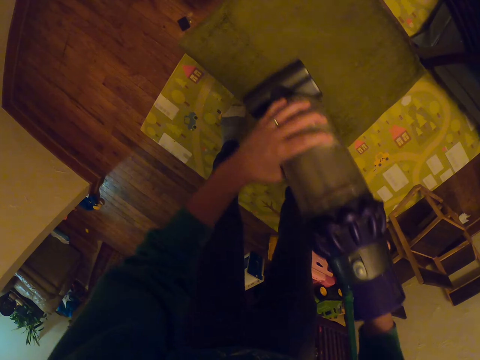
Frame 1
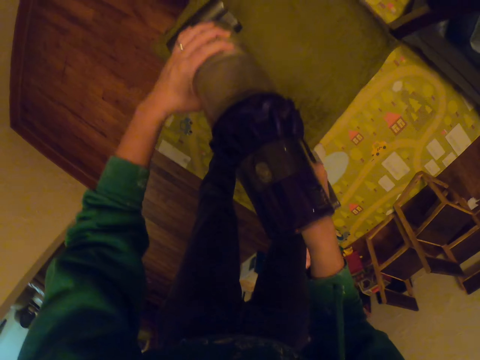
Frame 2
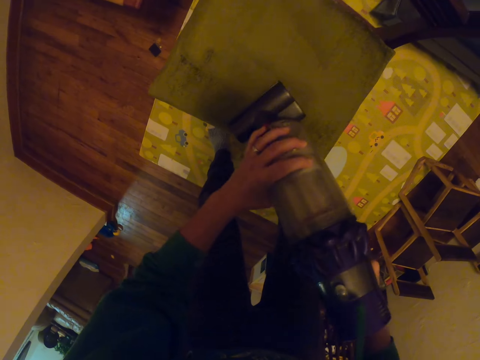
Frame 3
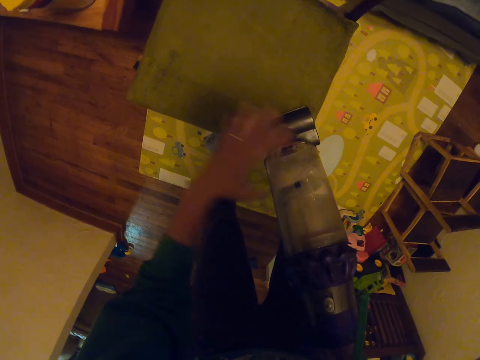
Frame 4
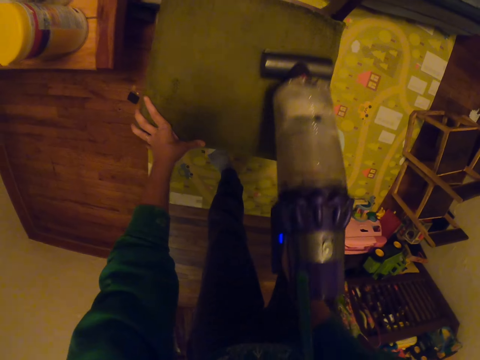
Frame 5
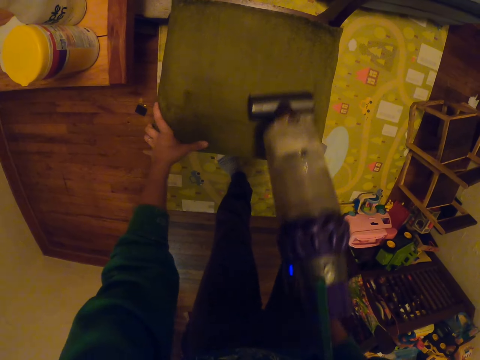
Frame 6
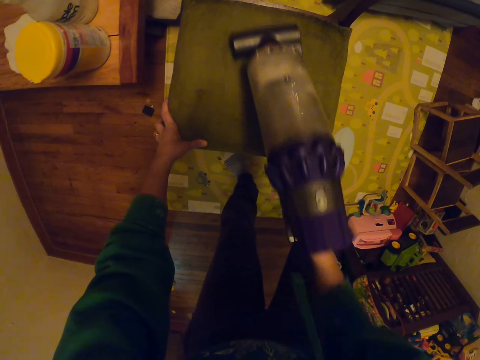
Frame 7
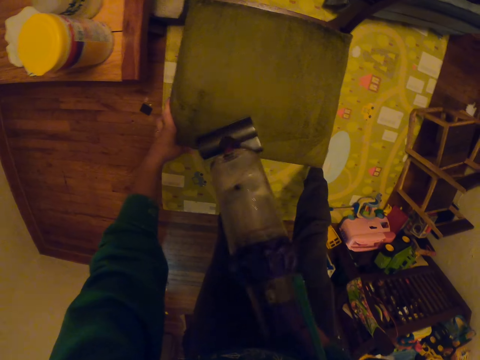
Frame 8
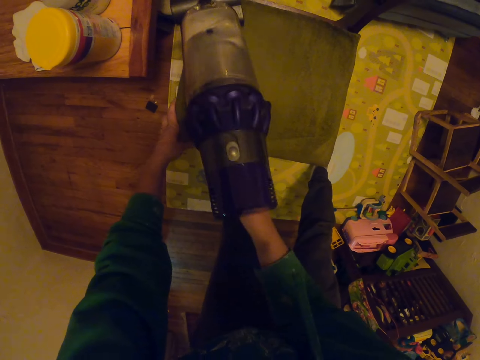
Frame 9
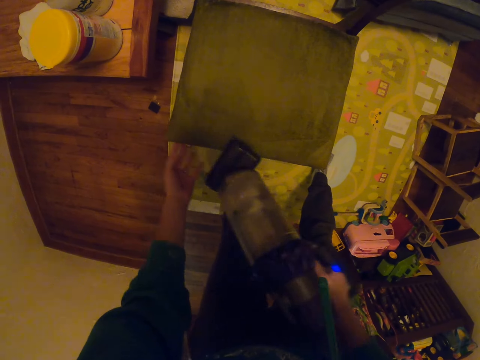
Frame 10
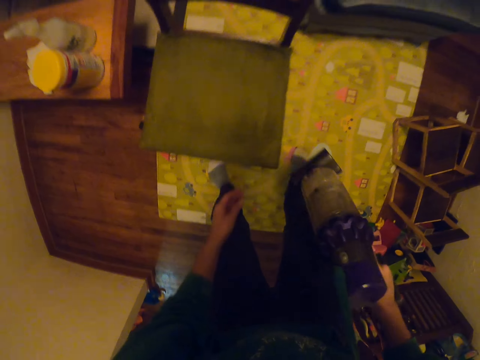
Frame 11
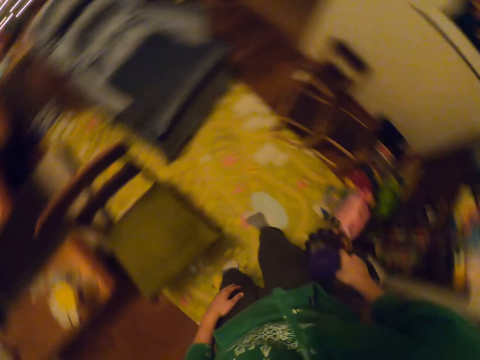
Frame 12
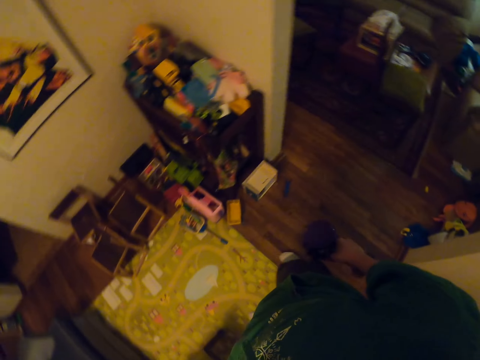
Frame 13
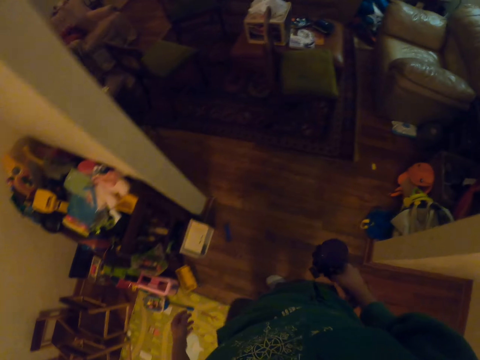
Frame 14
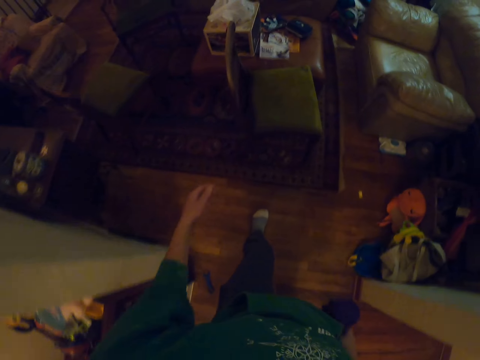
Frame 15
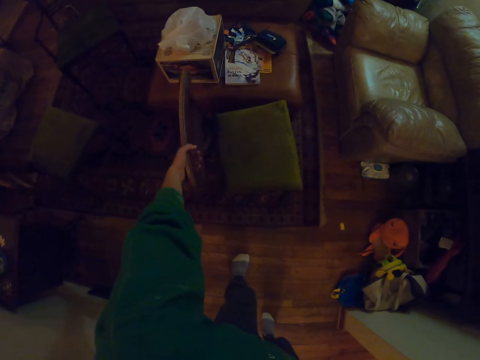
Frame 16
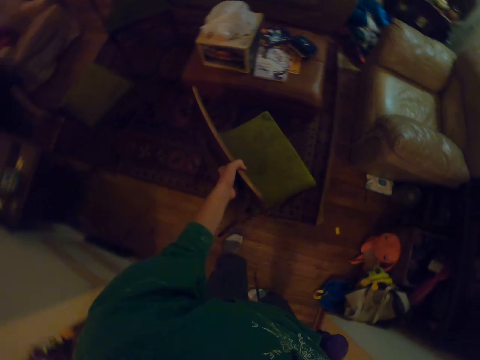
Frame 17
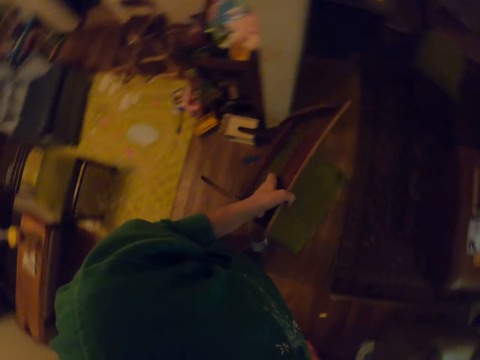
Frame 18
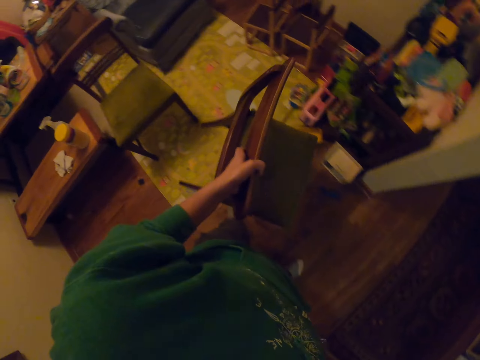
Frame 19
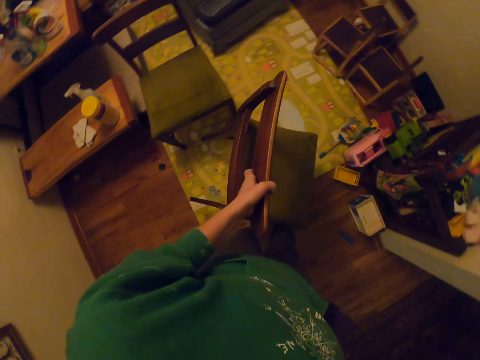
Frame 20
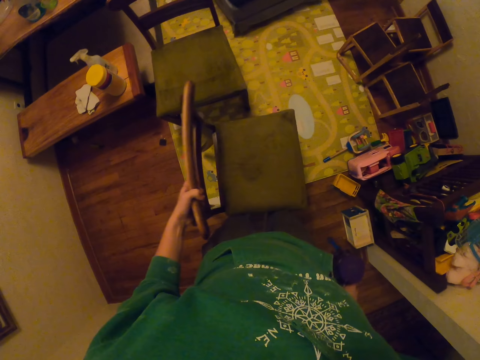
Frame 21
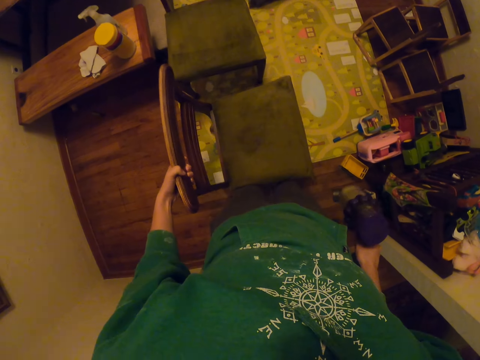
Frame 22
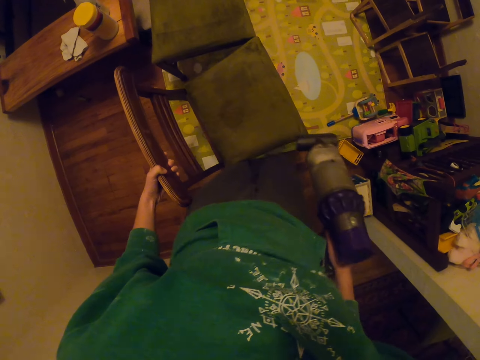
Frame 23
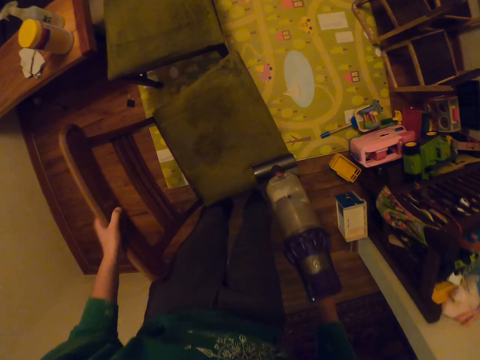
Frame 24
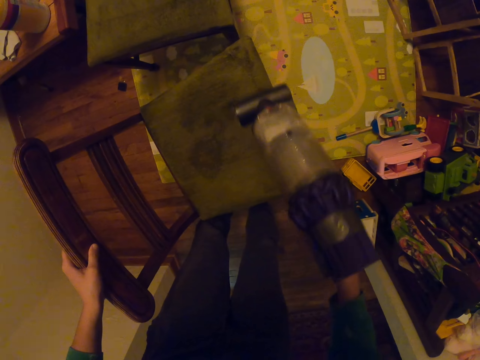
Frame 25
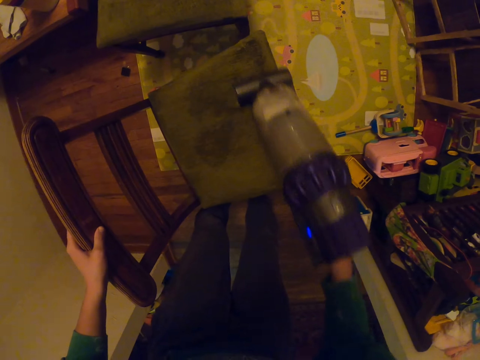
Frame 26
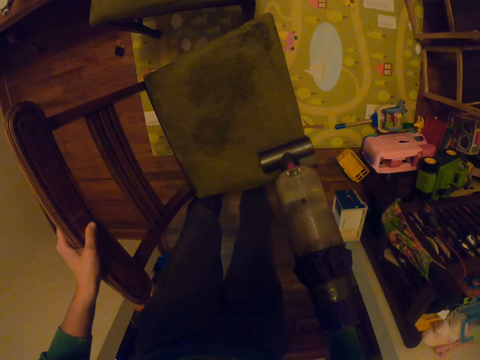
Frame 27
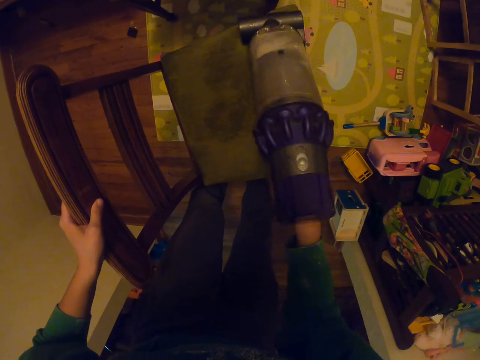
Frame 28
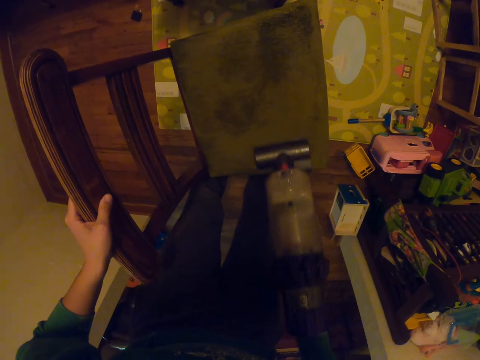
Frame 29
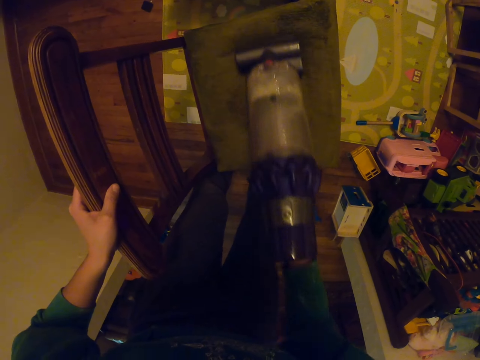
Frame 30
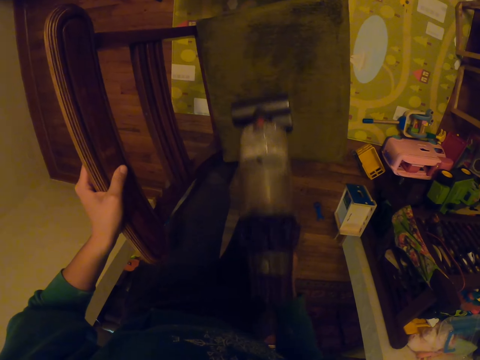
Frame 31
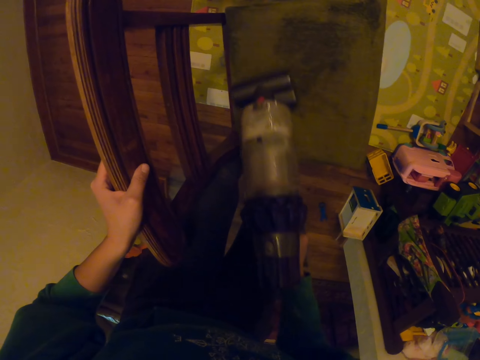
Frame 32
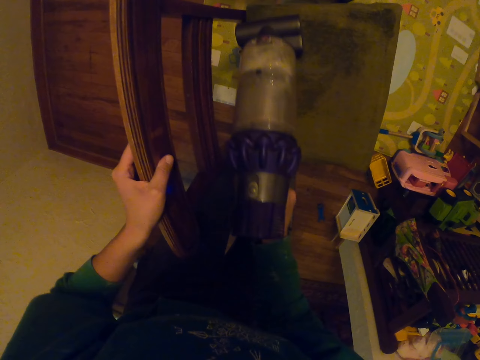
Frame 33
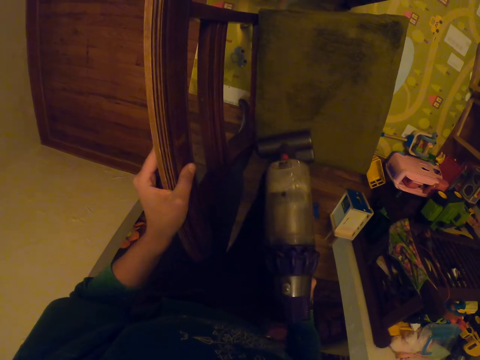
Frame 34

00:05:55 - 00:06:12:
The camera wearer walks around the house. They move another chair. They pick up the chair. They clean the chair with a vacuum cleaner.

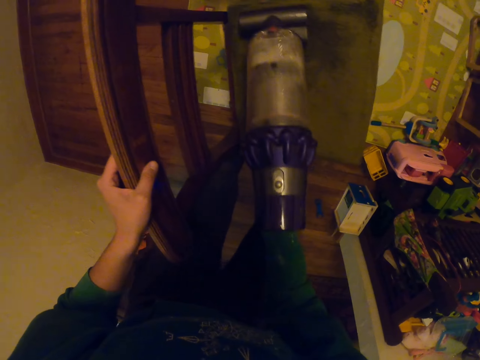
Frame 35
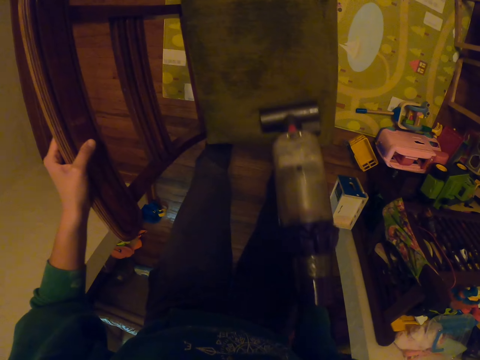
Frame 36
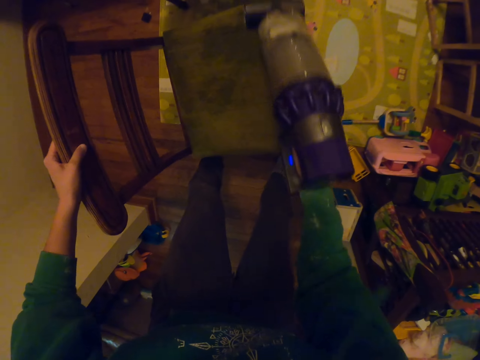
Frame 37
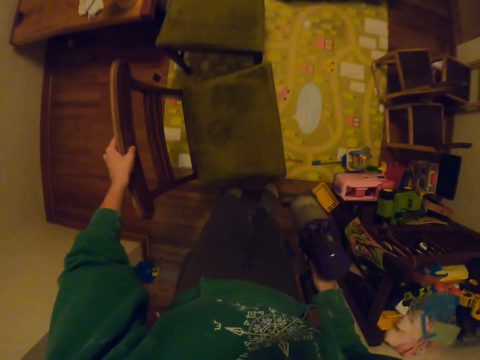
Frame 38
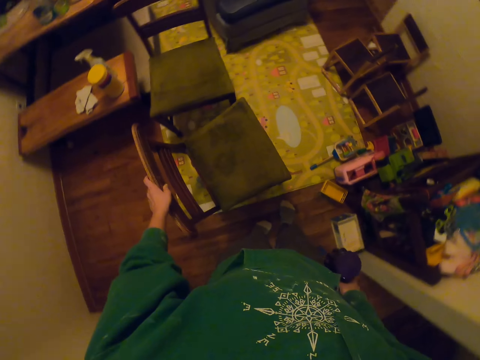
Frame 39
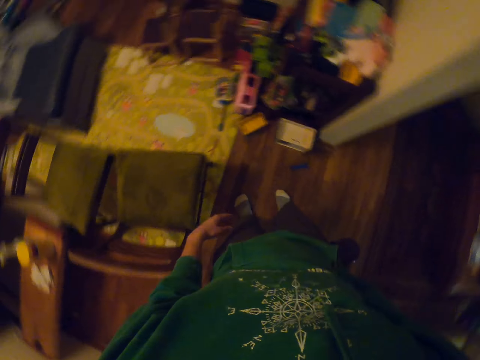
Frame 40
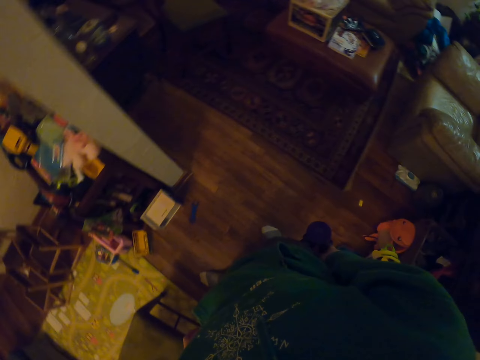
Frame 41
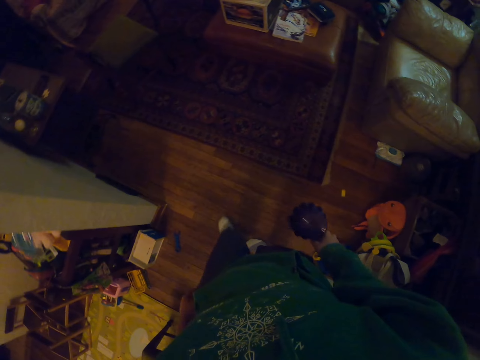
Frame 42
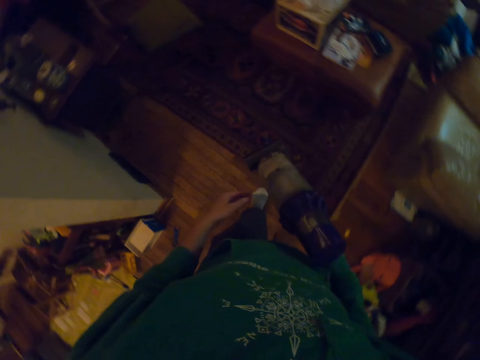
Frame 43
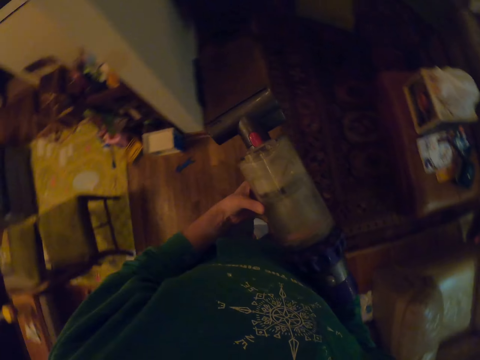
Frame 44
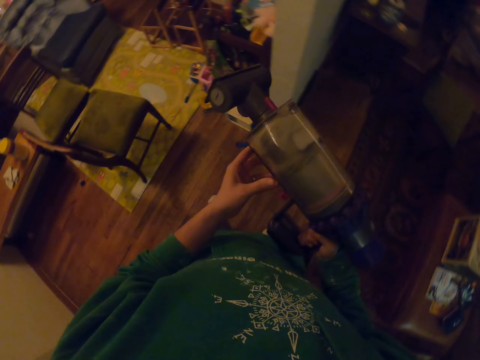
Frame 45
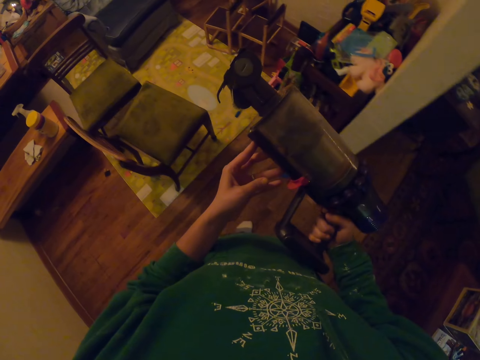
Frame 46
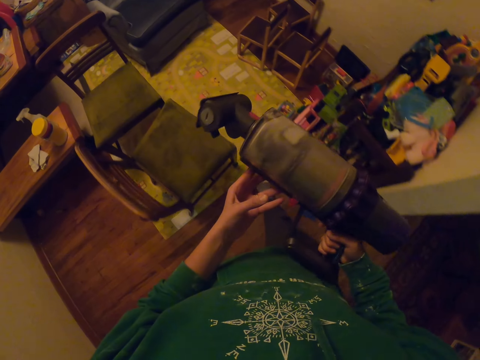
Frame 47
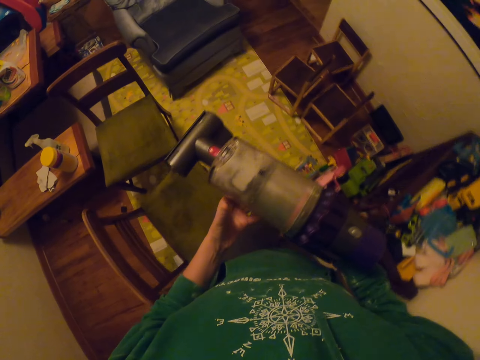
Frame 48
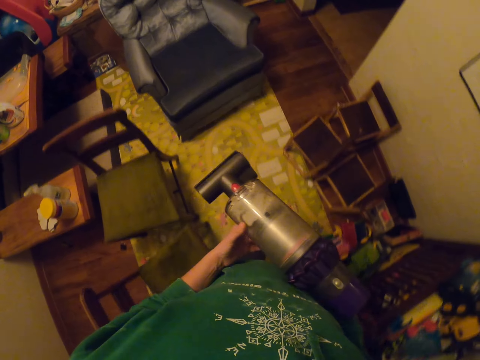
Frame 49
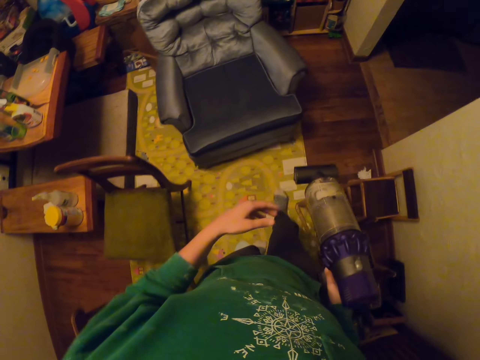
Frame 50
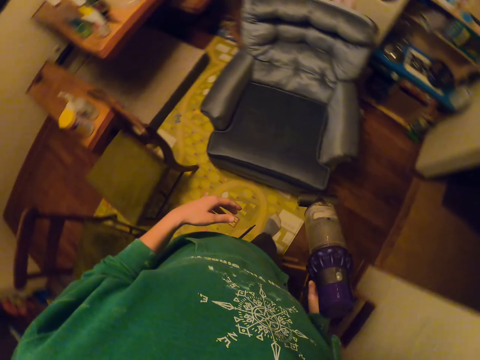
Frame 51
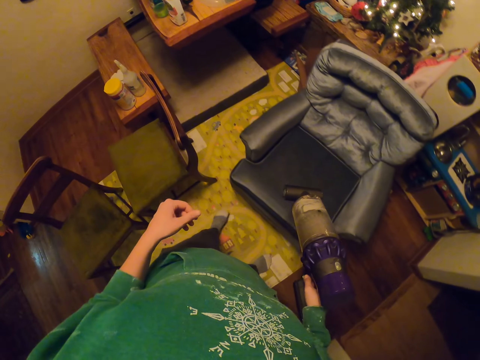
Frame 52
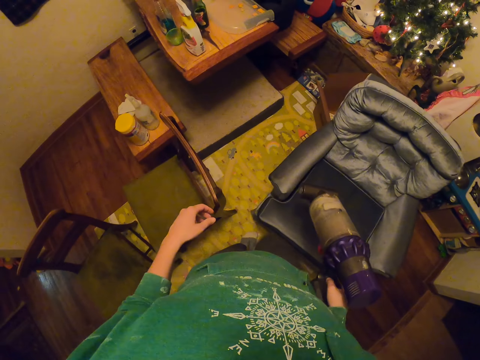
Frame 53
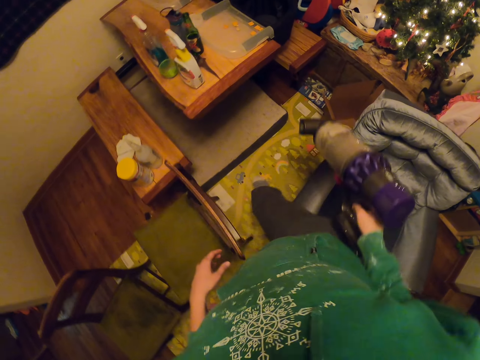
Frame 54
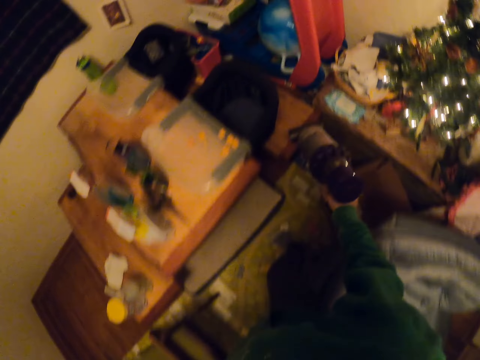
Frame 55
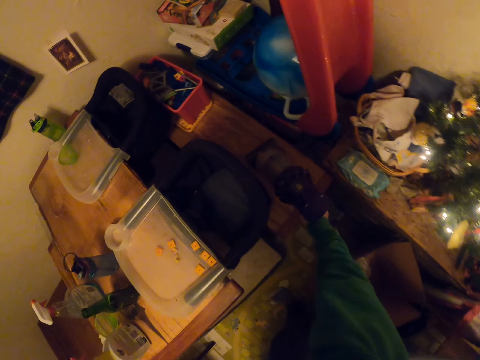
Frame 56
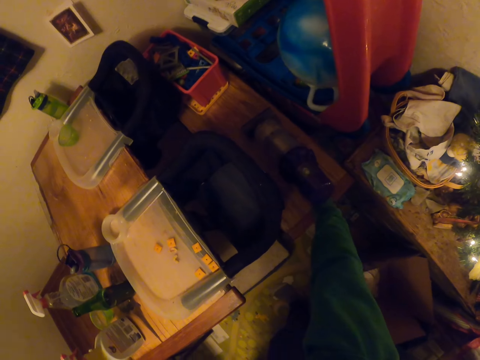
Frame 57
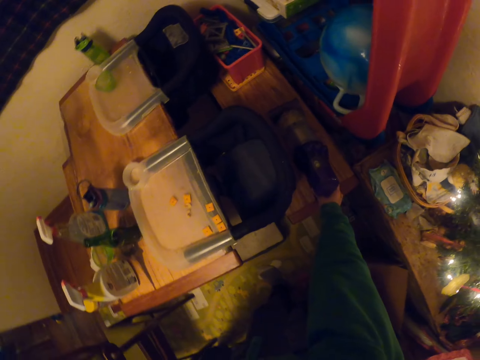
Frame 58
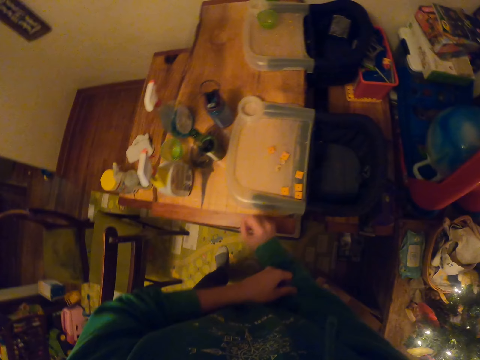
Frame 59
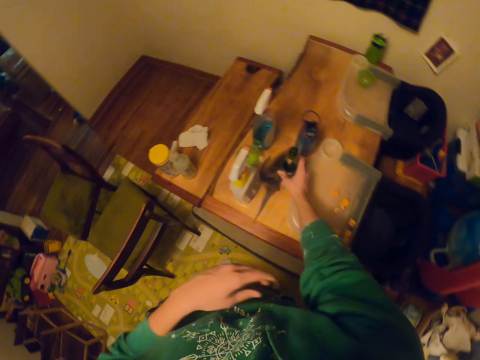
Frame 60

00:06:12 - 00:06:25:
The camera wearer walks around the house. They place down the vacuum cleaner.
